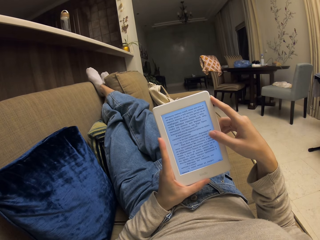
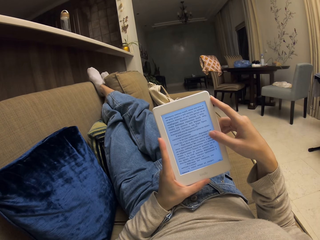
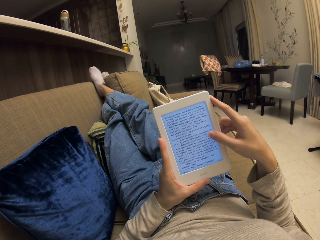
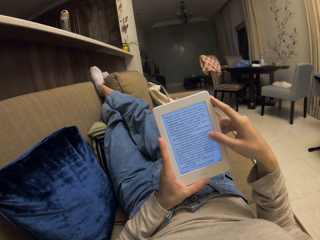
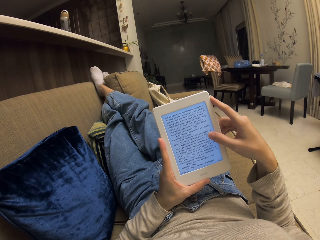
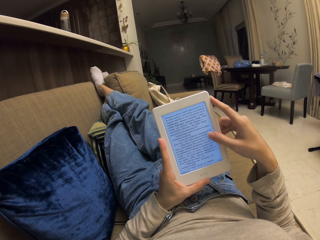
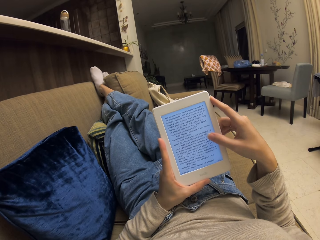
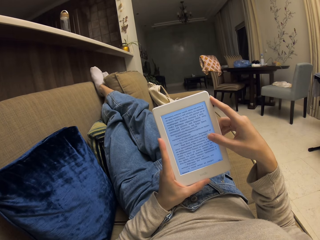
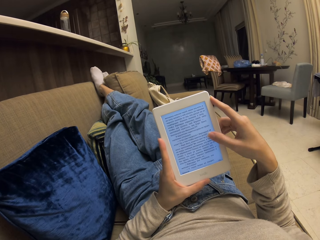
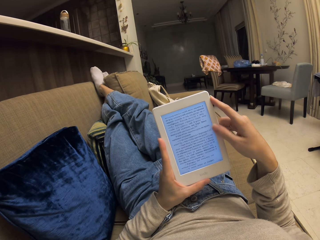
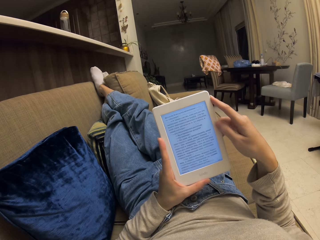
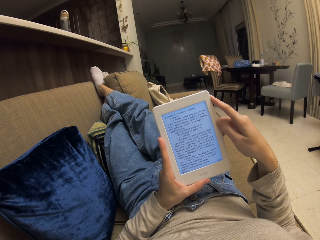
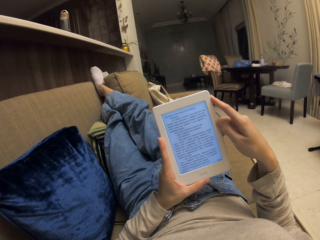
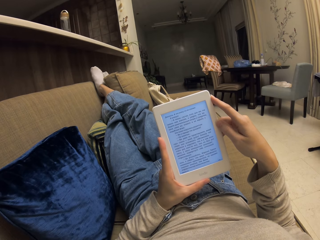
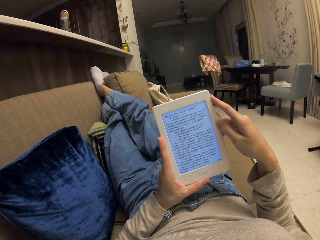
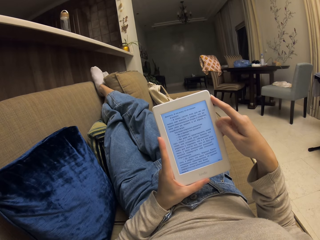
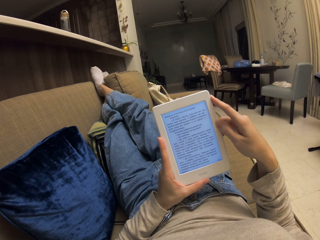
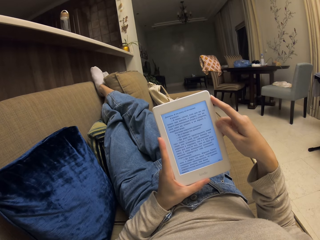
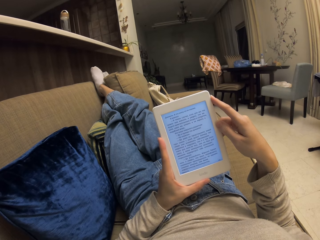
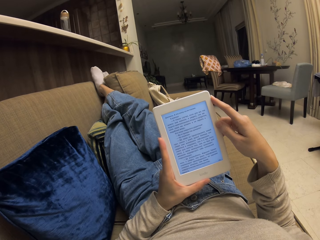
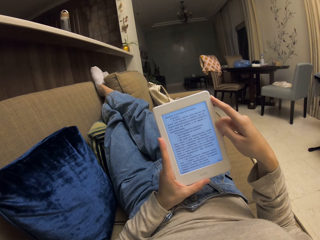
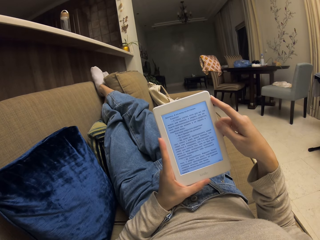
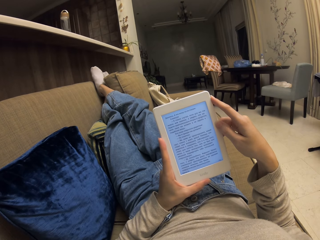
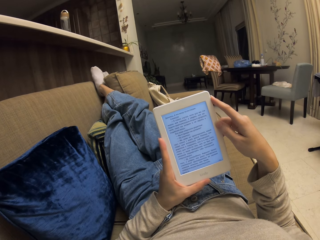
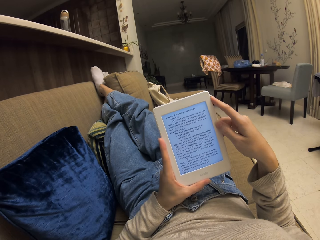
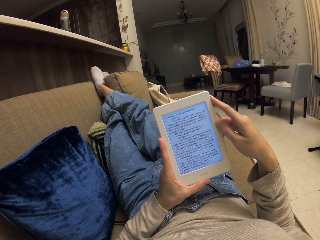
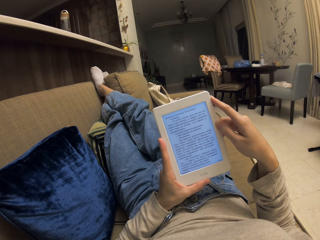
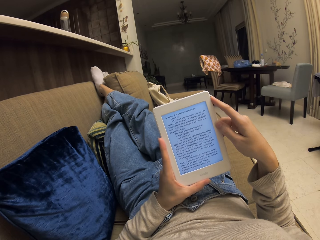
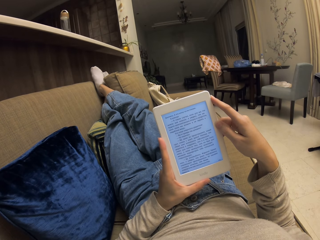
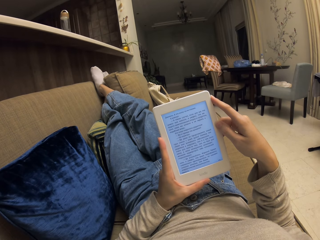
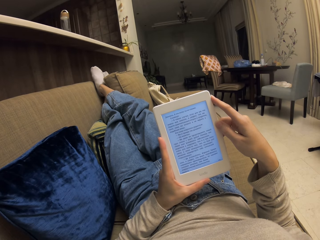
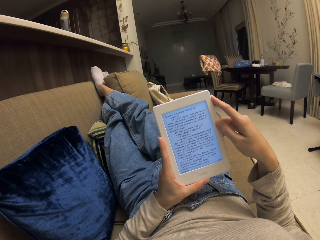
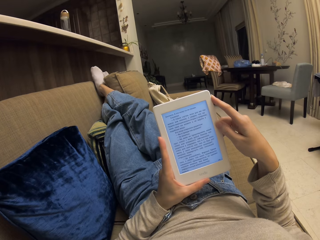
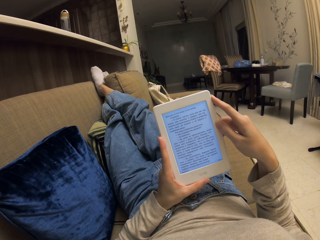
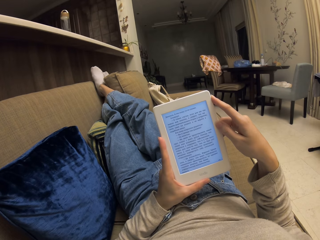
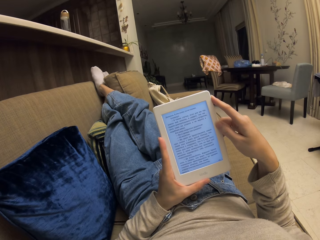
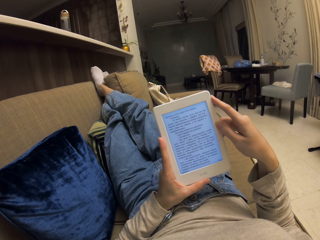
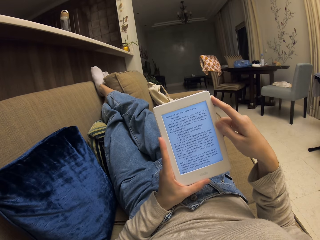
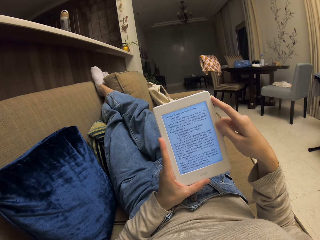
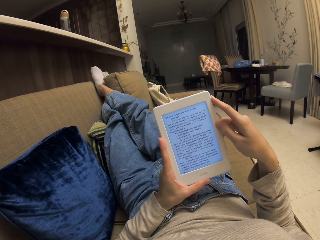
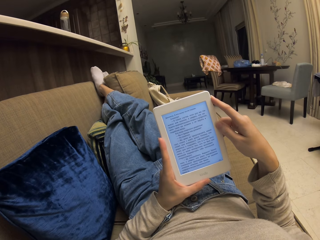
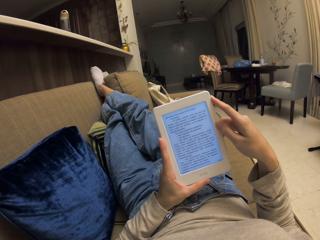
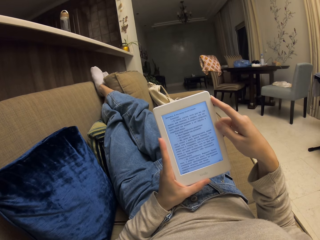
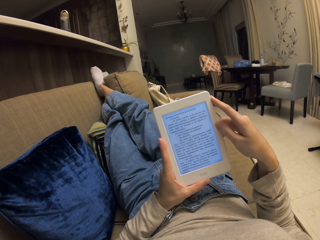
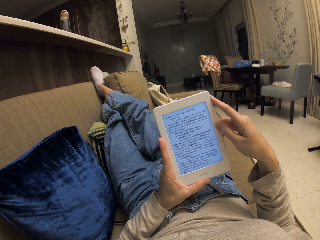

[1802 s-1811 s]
The camera wearer scrolls up the screen. They read on a tablet.

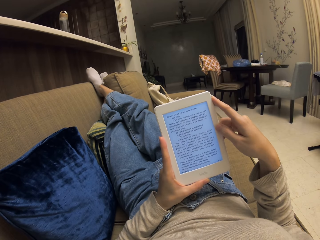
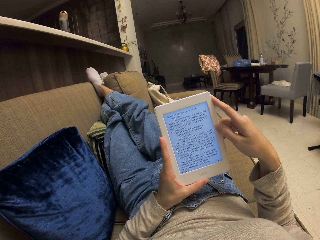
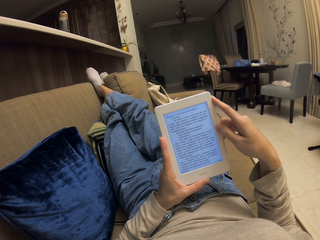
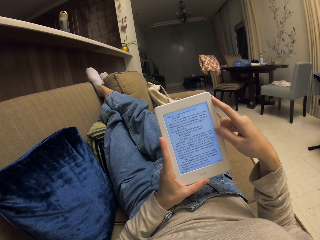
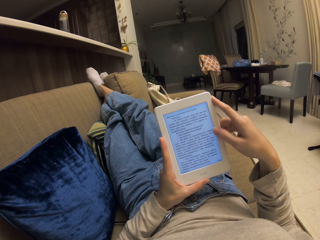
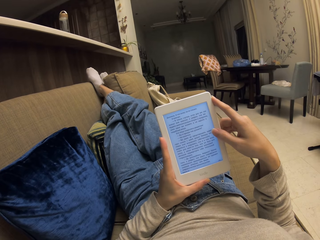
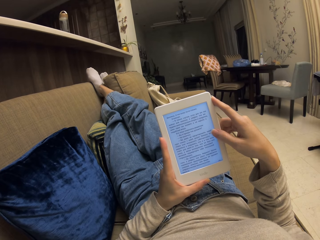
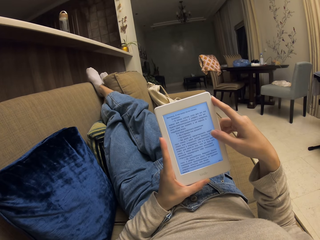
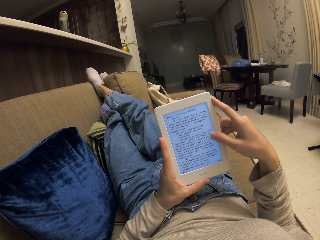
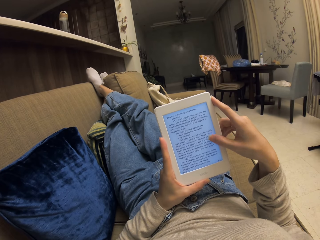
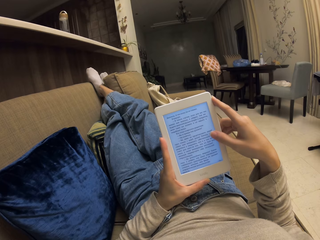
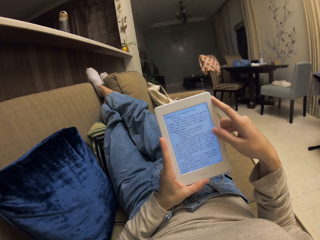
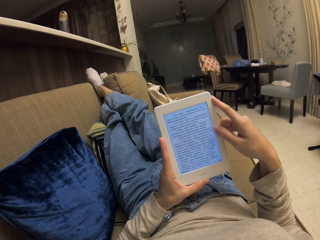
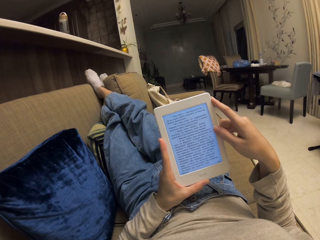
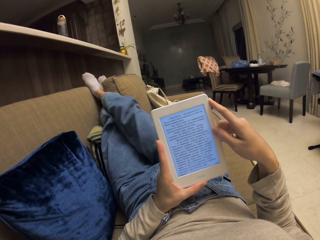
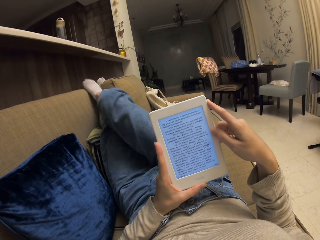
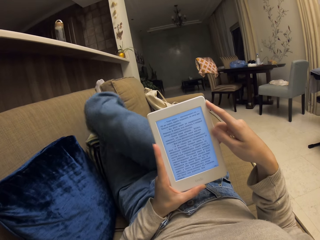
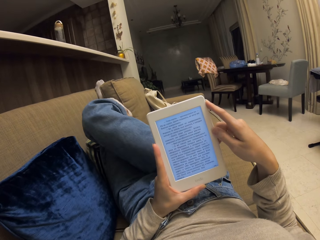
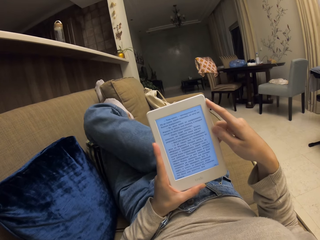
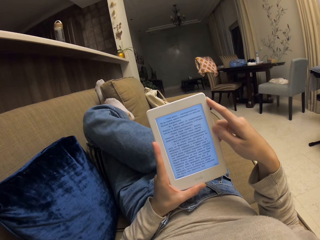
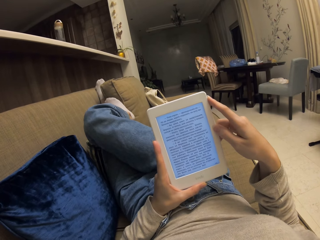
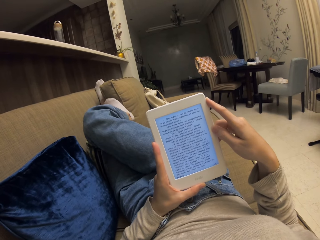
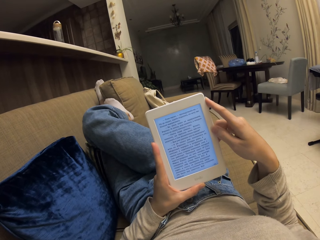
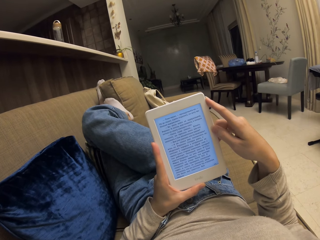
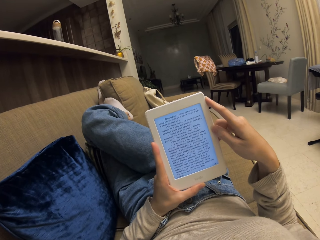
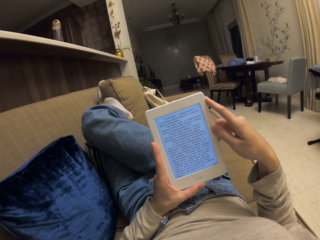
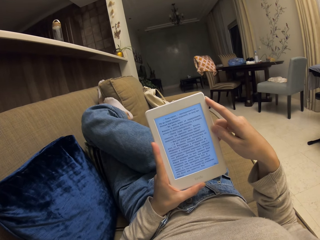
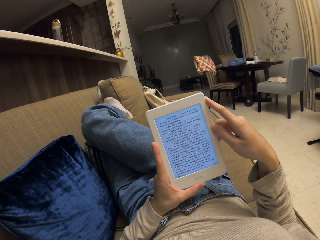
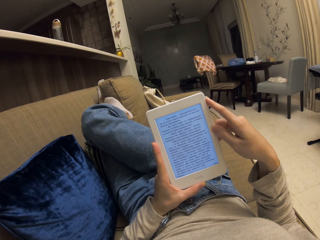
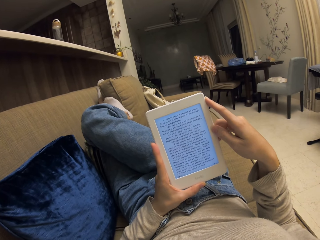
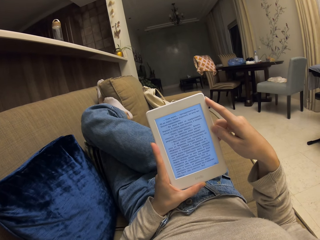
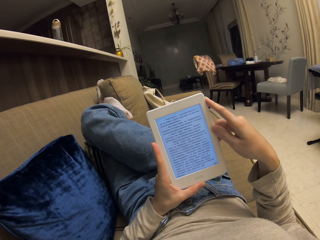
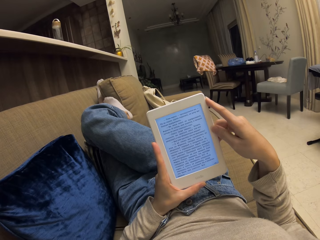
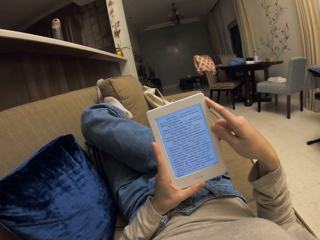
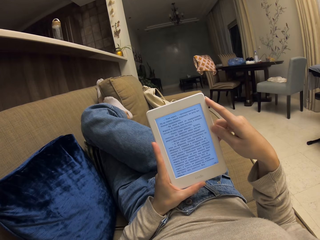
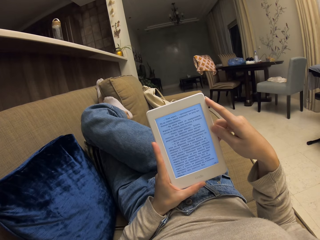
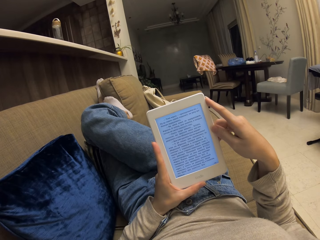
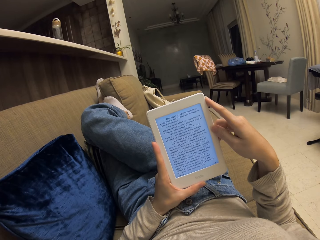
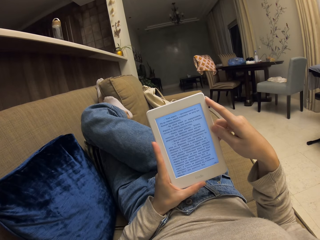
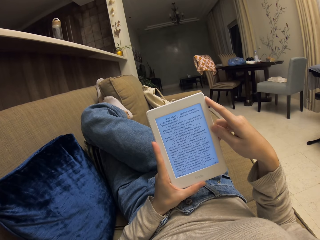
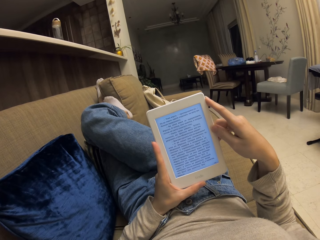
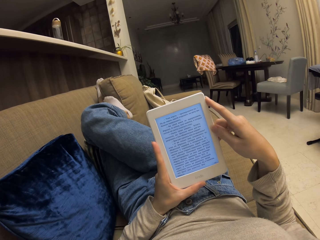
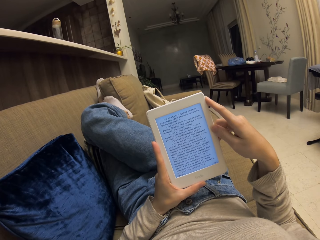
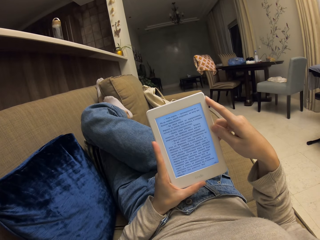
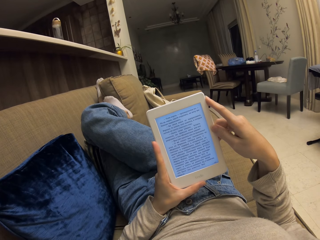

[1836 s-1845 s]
The camera wearer scrolls up the screen. They read on a tablet.
